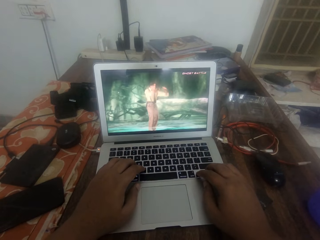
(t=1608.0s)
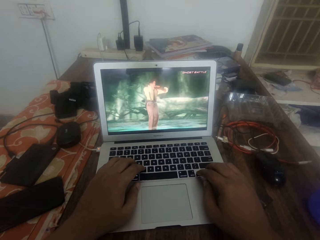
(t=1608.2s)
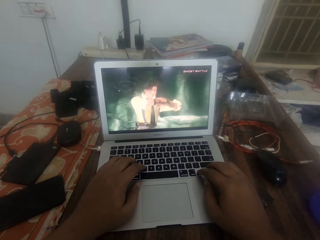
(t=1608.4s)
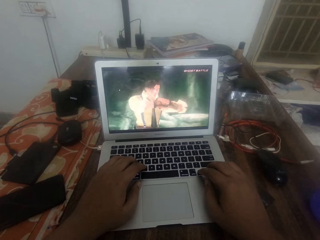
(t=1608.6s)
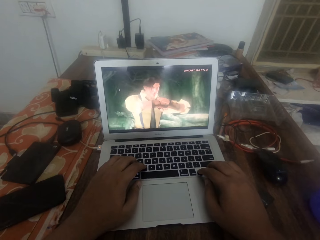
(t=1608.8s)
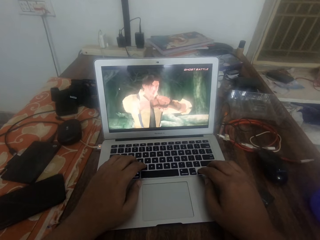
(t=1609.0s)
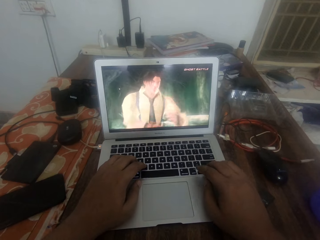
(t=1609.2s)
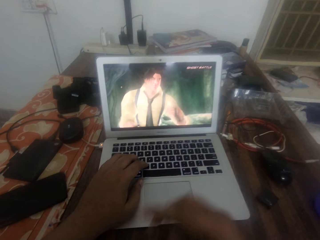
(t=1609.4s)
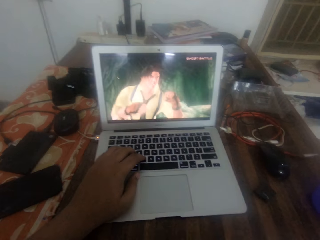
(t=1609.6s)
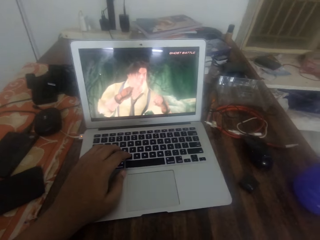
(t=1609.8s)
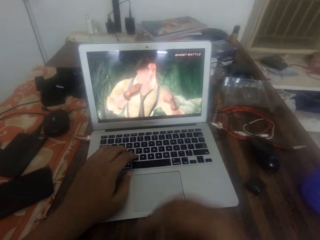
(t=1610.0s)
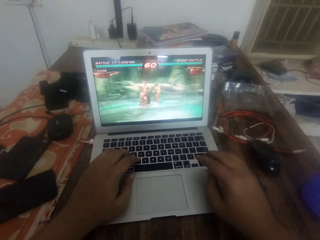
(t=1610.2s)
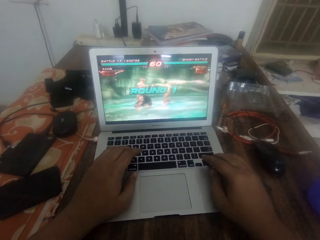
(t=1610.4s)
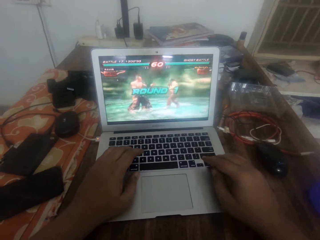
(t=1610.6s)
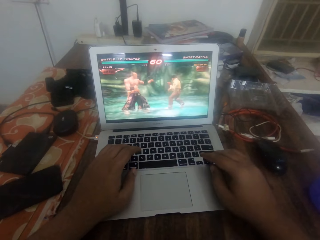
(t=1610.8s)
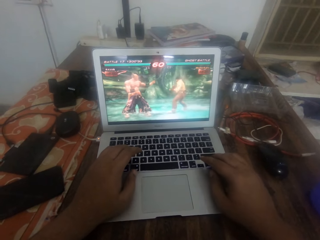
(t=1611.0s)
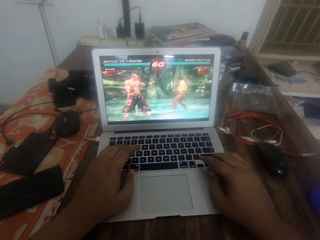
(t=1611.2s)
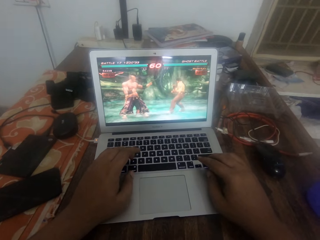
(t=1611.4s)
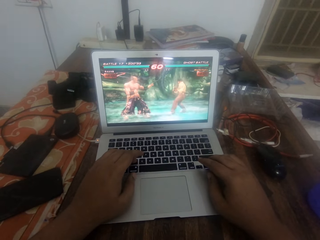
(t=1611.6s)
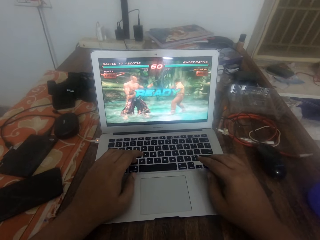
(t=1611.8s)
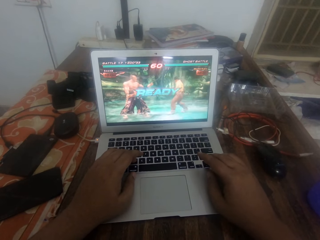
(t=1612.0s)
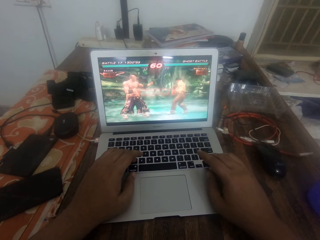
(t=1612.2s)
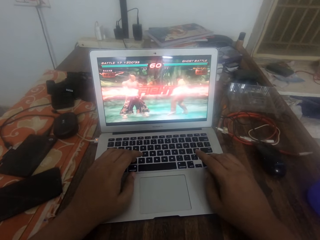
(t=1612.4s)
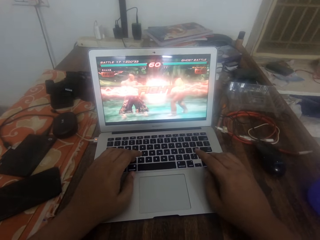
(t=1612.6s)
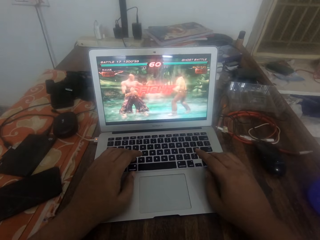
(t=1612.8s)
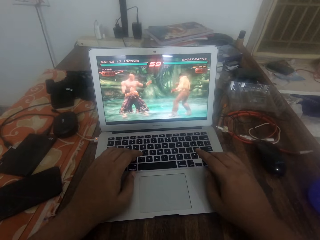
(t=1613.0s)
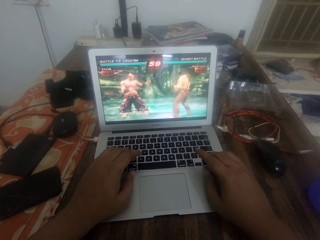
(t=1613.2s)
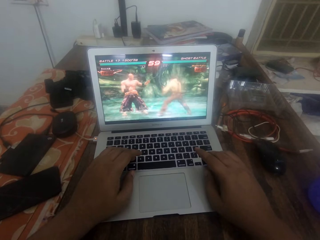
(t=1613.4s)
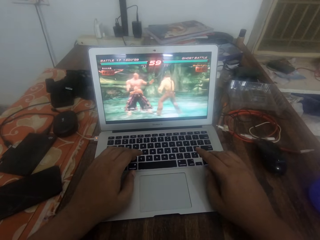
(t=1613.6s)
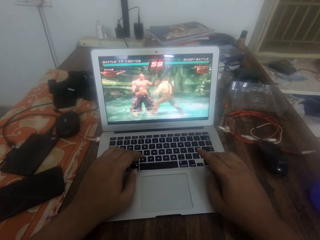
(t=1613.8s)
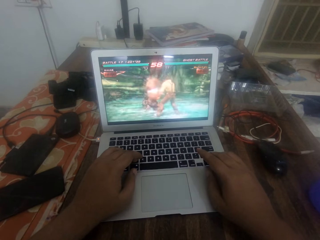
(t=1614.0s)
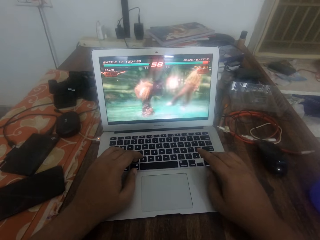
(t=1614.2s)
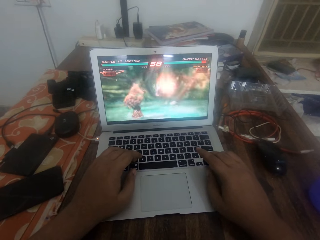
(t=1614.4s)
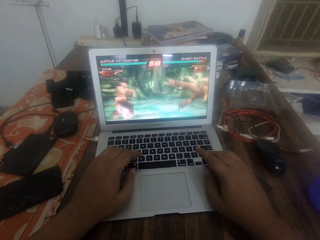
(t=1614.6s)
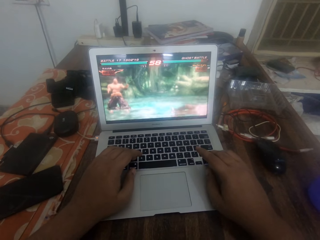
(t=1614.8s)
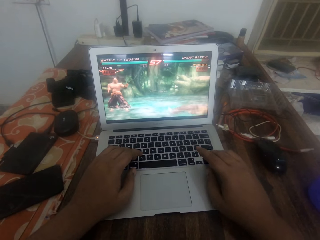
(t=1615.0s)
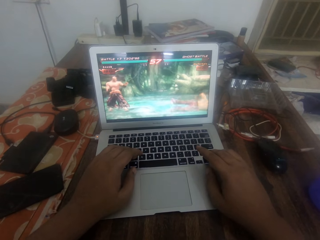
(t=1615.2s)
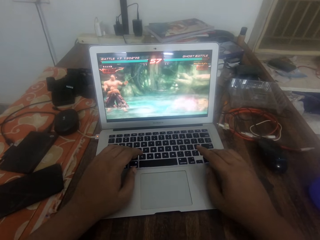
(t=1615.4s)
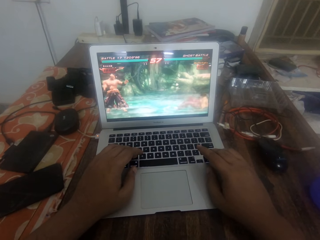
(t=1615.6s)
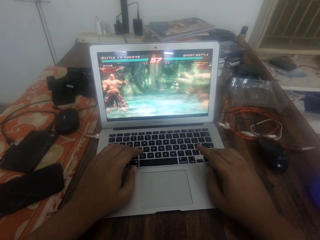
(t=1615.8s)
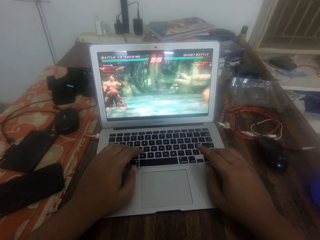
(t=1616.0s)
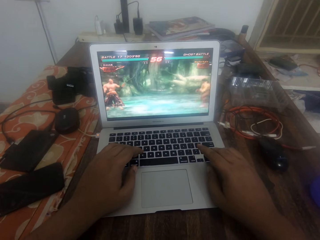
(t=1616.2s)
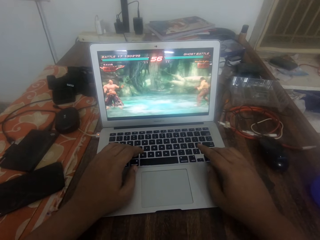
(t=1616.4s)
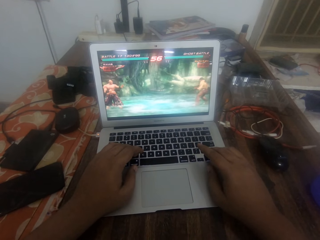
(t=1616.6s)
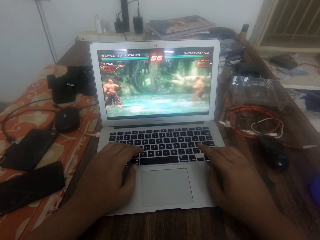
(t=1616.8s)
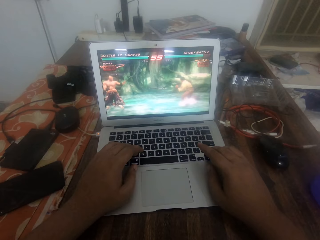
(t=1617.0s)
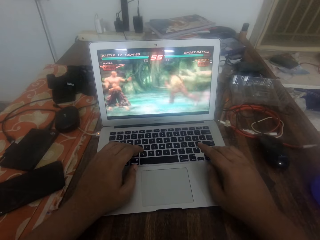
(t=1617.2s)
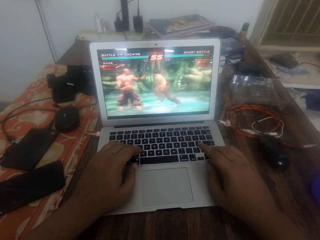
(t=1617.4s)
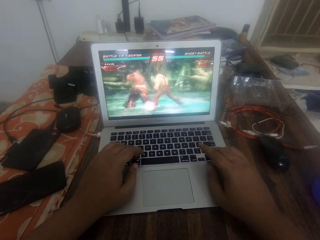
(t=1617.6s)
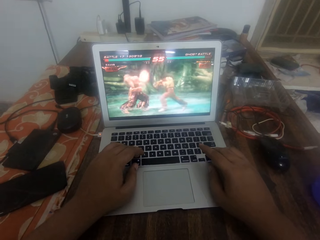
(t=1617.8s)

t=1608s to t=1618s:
The camera wearer removes the right hand from the laptop. They touch the laptop with the right hand. They play a video game on the laptop.

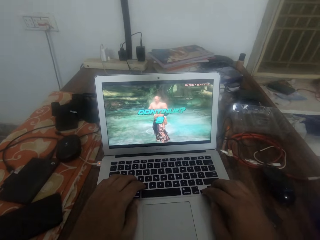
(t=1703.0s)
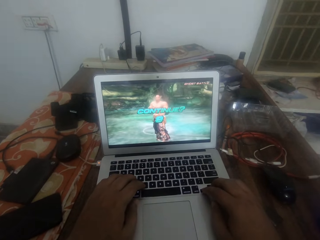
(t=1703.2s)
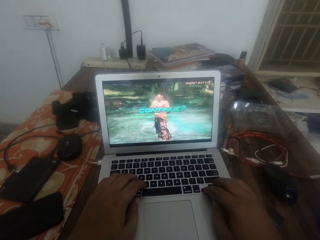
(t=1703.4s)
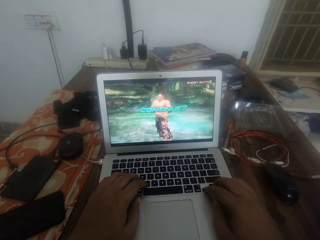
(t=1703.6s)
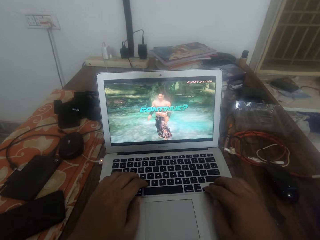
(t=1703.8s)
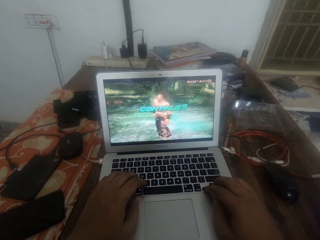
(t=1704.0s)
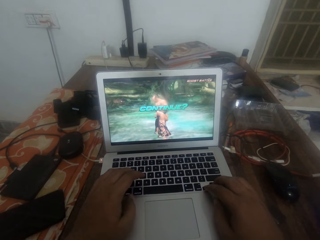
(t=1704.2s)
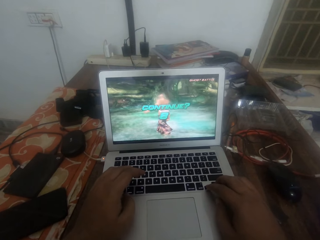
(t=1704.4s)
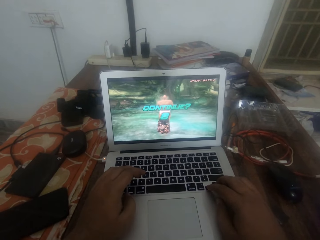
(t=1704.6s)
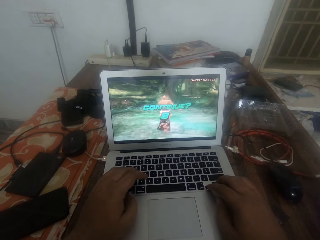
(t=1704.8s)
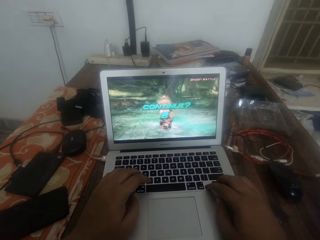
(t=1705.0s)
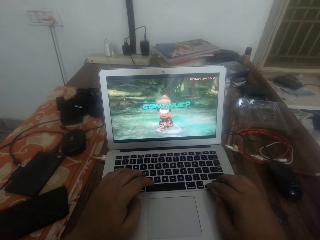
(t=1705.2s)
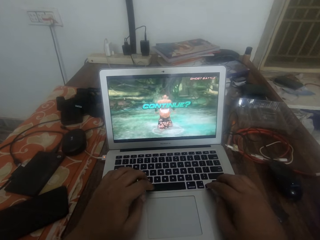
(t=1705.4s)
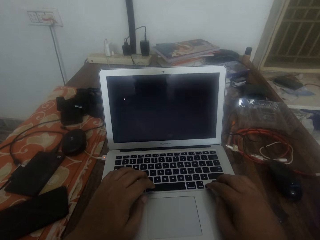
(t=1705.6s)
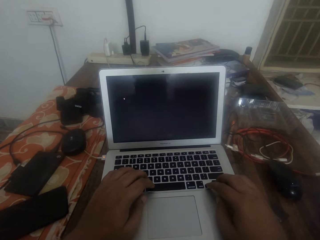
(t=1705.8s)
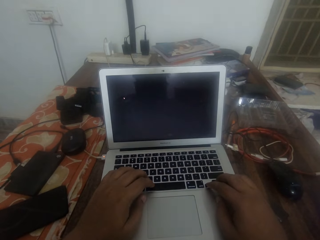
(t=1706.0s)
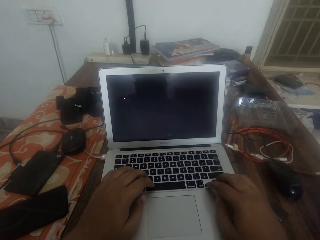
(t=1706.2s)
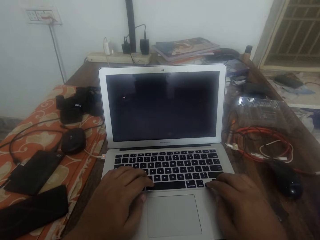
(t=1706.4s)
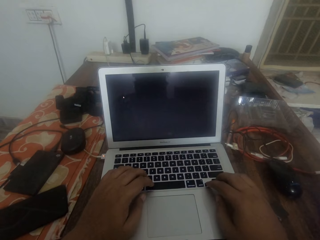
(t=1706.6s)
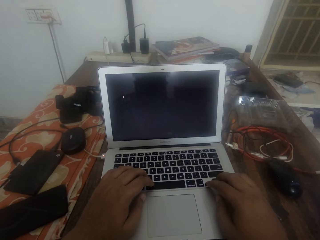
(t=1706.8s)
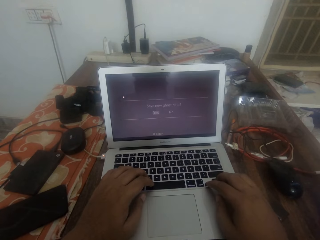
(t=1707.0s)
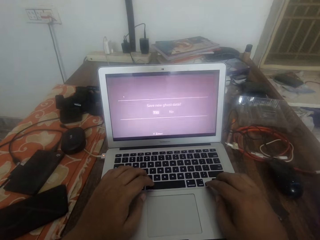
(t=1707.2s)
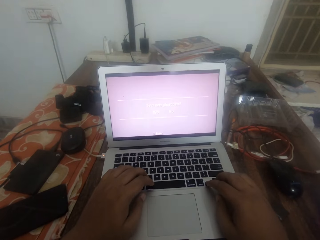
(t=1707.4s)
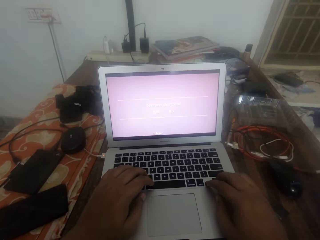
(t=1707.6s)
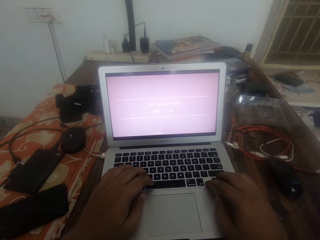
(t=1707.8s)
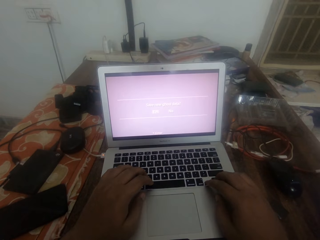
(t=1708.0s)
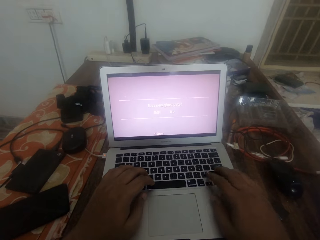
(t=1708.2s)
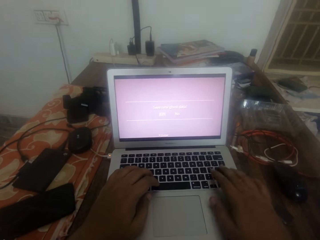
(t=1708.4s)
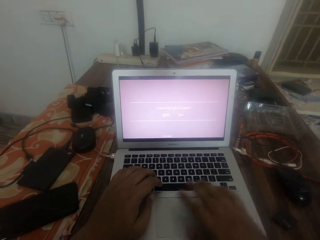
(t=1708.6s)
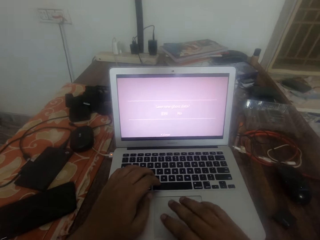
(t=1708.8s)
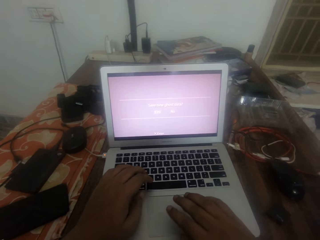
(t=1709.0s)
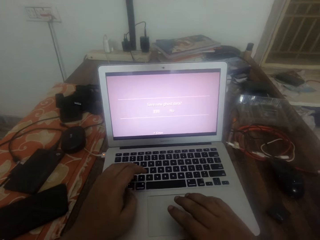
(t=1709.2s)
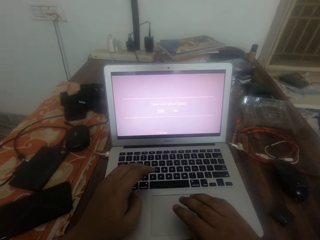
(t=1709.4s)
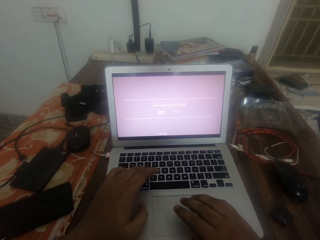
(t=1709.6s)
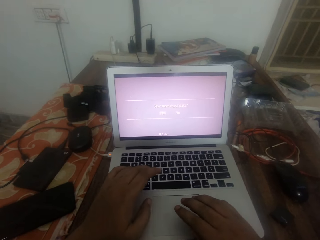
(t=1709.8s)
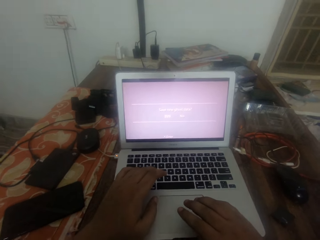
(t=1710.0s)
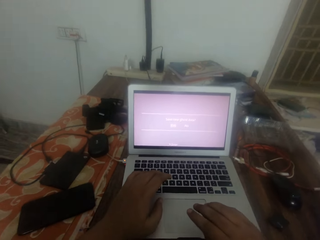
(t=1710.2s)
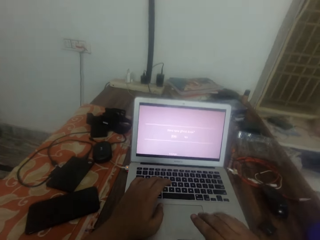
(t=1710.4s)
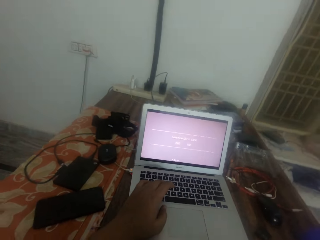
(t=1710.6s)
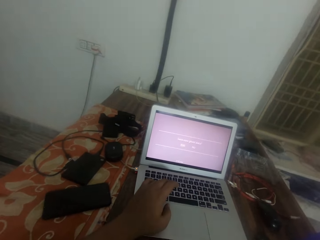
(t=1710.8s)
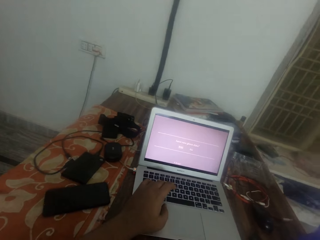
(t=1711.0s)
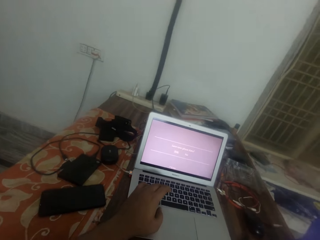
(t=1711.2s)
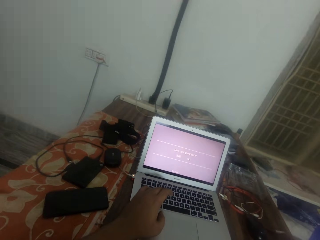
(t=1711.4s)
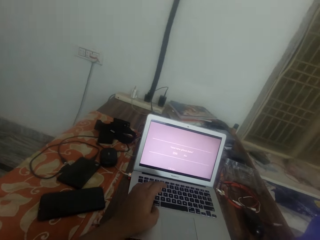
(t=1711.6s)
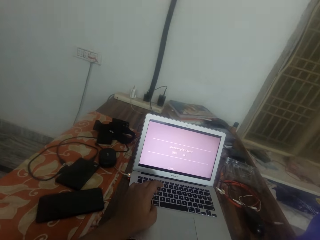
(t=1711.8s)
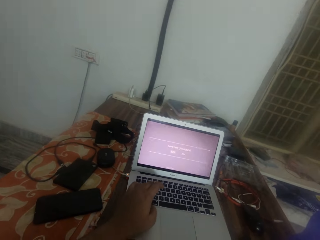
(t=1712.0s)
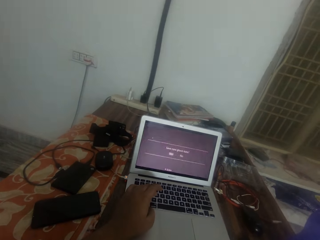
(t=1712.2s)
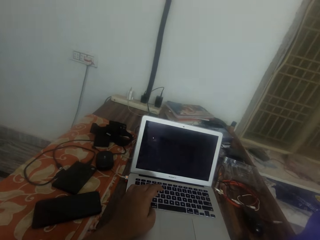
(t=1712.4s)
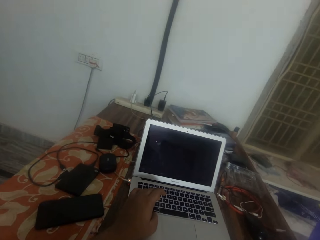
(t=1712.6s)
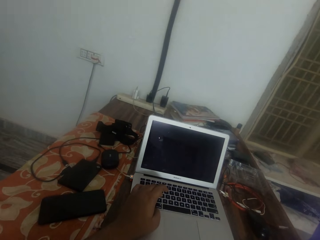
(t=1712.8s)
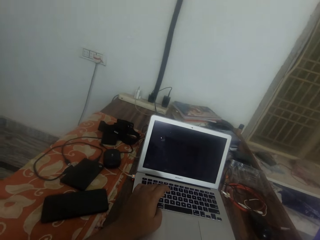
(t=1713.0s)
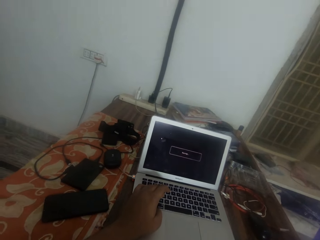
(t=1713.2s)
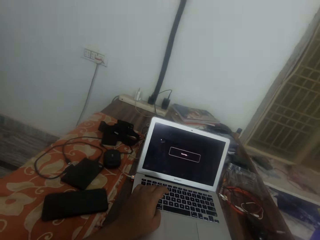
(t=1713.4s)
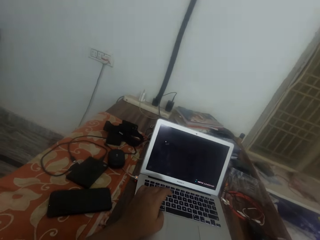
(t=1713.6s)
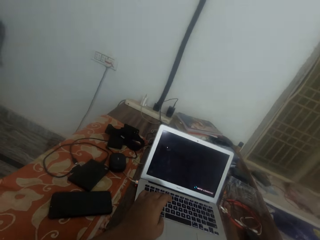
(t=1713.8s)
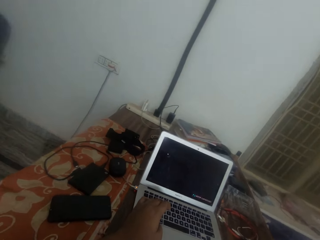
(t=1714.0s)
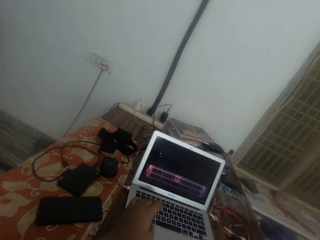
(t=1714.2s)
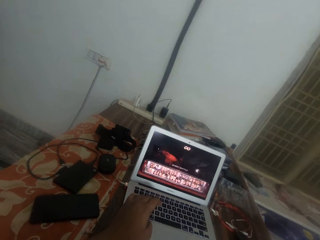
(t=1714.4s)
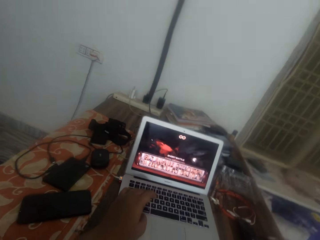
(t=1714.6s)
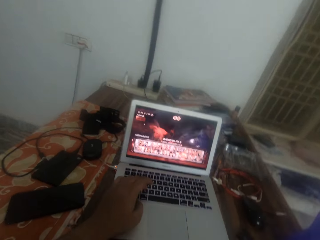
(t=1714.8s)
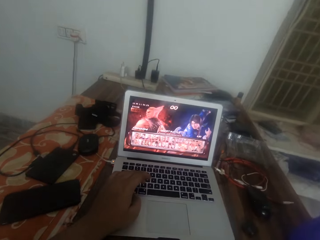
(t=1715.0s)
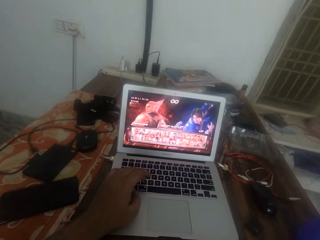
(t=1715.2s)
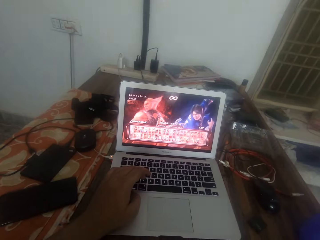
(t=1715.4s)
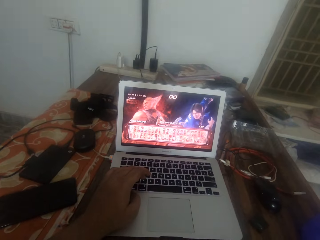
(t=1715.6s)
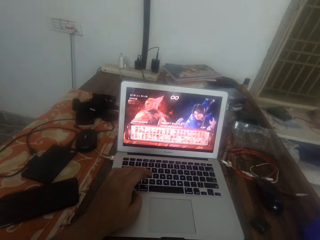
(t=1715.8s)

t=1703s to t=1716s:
The camera wearer taps on the keyboard. They remove the right hand from the laptop.
